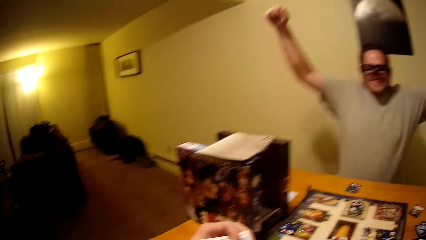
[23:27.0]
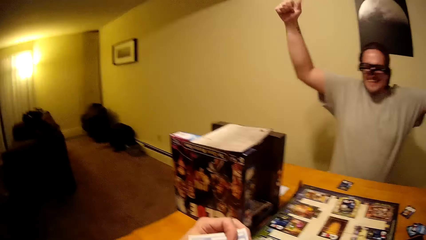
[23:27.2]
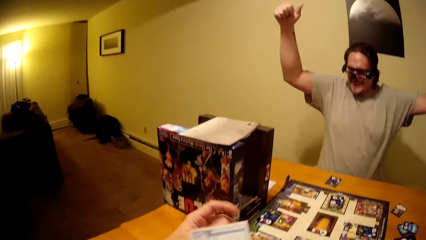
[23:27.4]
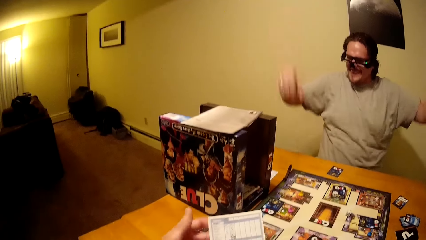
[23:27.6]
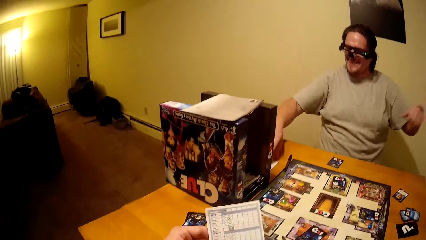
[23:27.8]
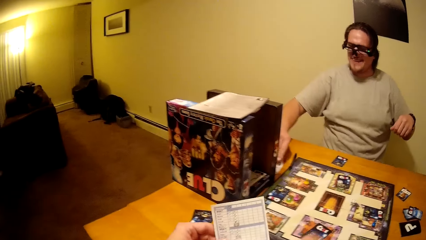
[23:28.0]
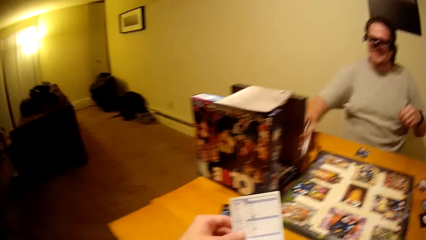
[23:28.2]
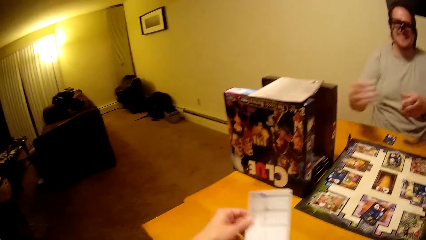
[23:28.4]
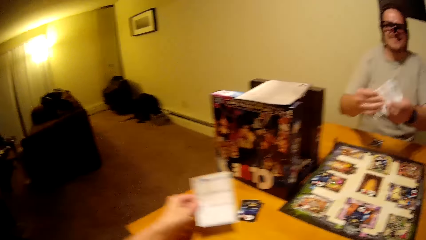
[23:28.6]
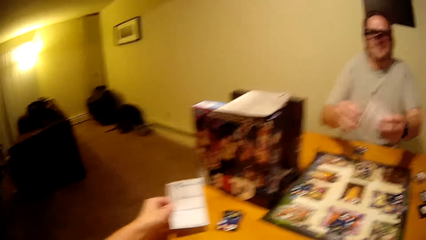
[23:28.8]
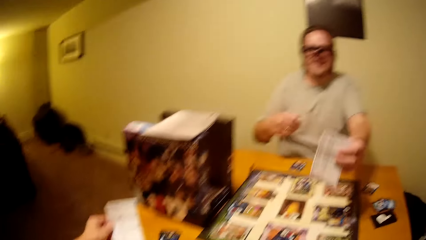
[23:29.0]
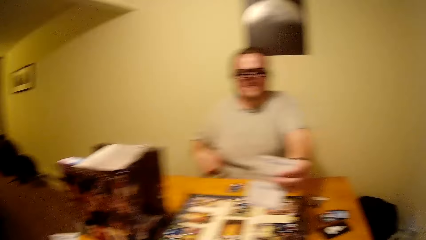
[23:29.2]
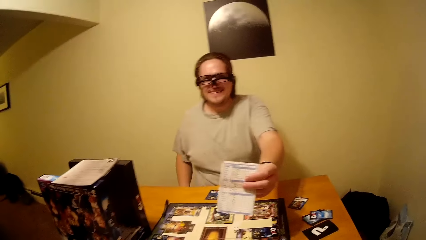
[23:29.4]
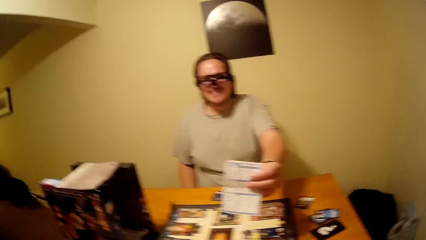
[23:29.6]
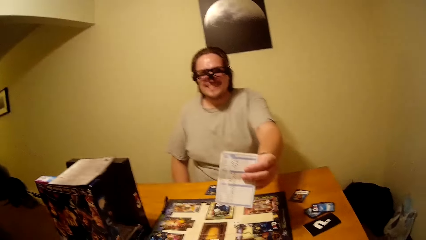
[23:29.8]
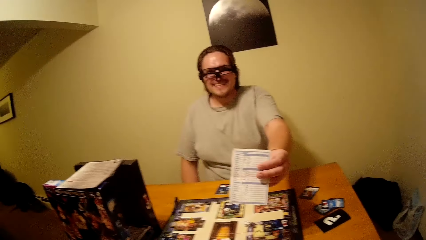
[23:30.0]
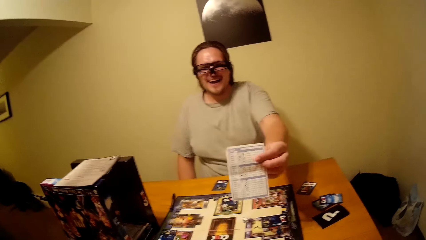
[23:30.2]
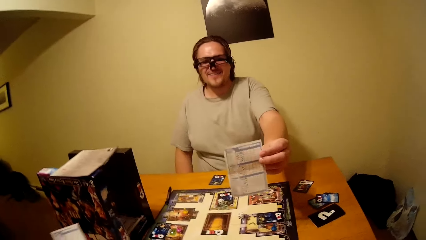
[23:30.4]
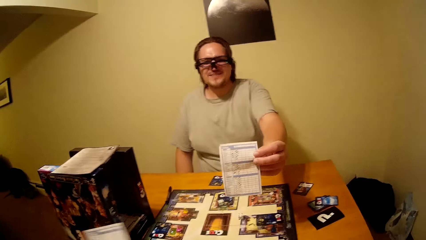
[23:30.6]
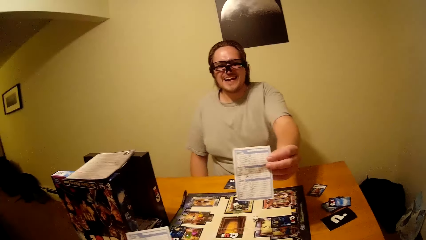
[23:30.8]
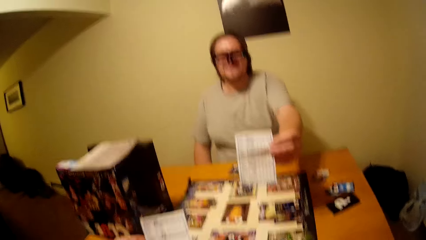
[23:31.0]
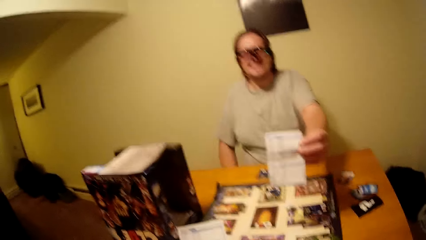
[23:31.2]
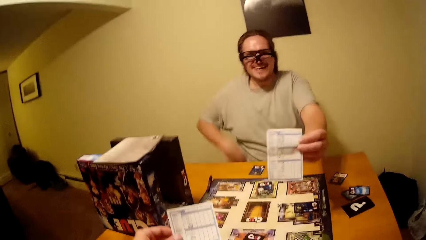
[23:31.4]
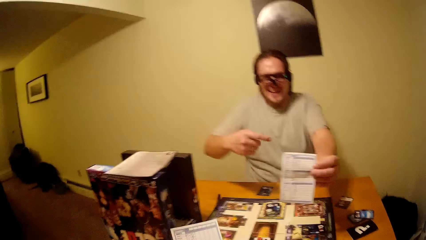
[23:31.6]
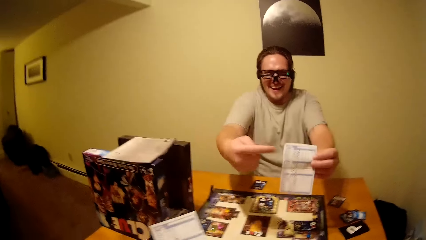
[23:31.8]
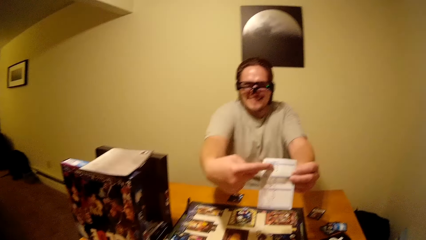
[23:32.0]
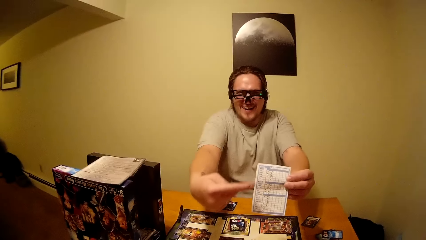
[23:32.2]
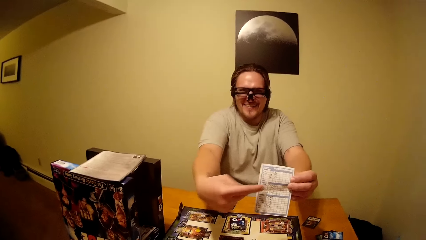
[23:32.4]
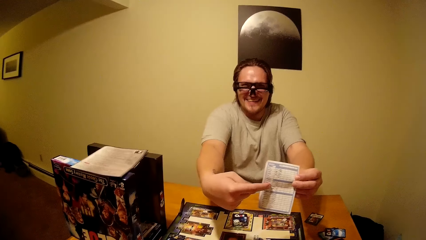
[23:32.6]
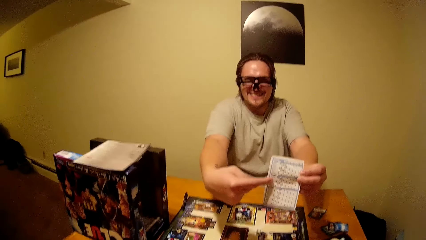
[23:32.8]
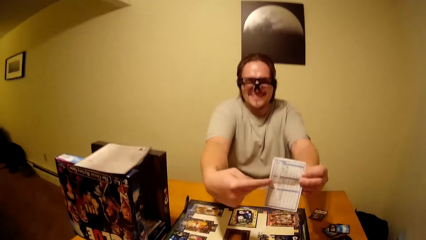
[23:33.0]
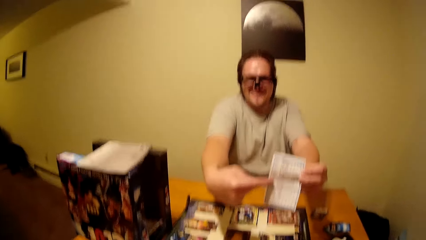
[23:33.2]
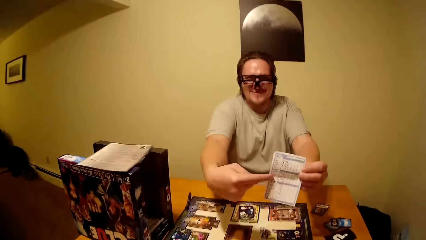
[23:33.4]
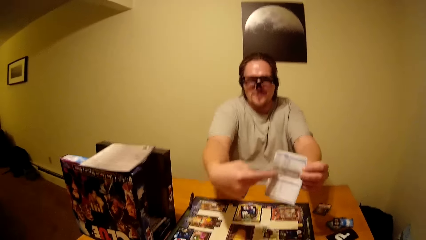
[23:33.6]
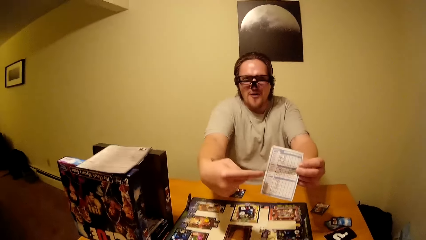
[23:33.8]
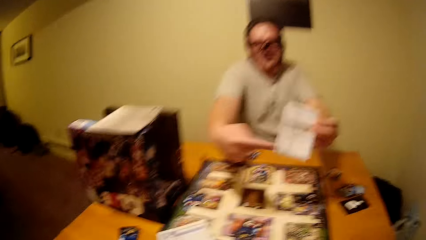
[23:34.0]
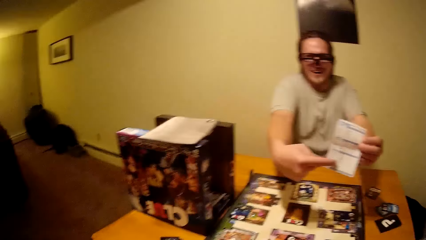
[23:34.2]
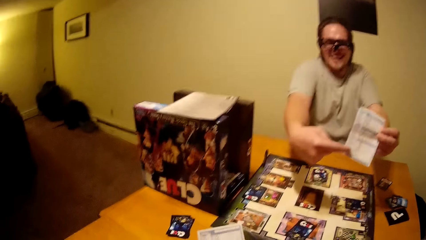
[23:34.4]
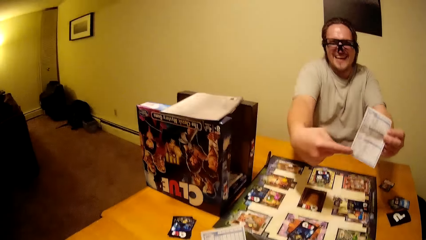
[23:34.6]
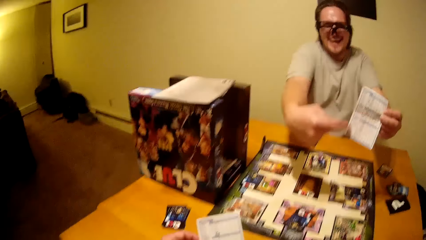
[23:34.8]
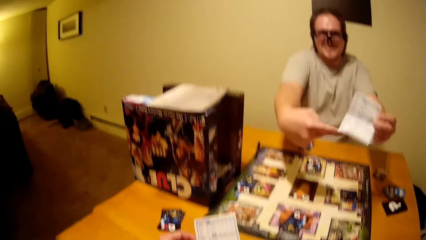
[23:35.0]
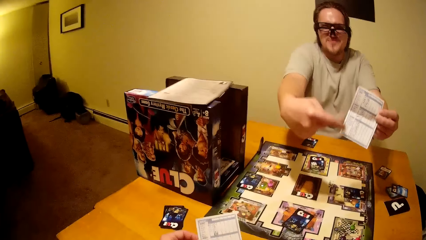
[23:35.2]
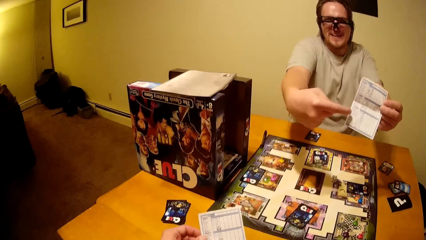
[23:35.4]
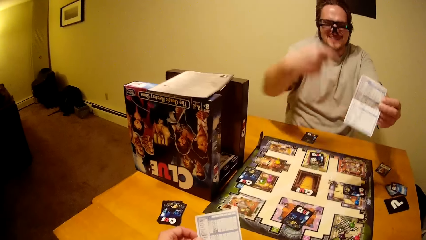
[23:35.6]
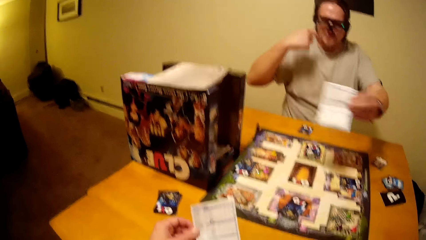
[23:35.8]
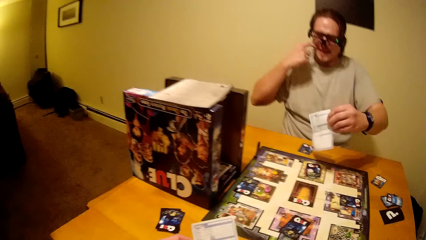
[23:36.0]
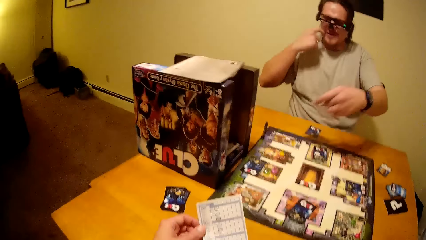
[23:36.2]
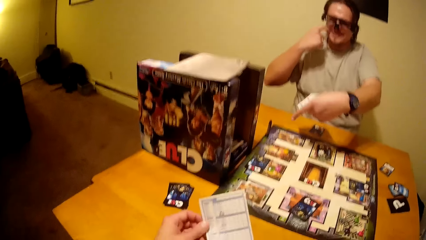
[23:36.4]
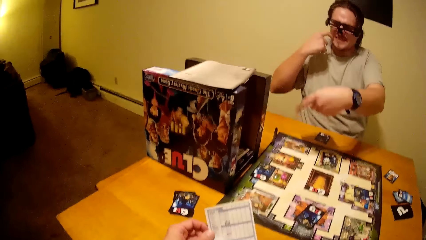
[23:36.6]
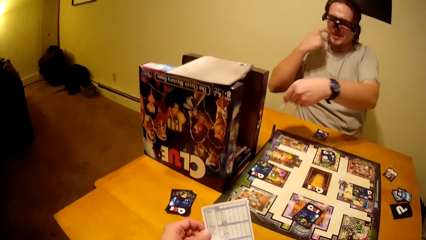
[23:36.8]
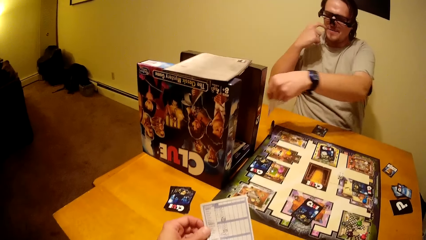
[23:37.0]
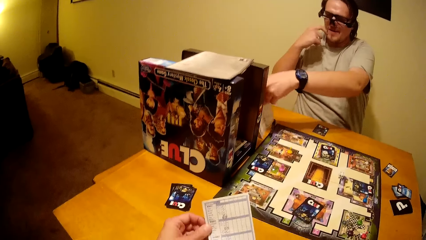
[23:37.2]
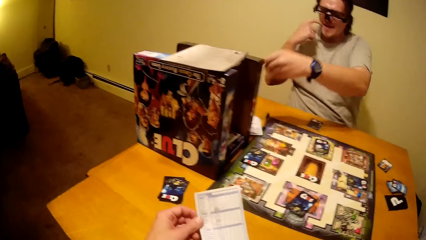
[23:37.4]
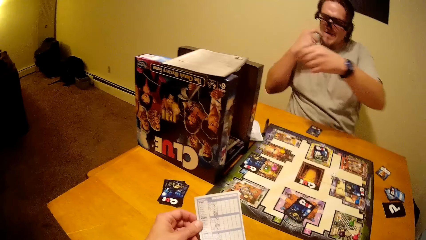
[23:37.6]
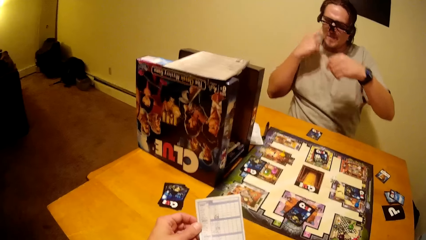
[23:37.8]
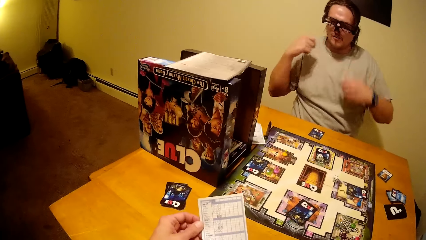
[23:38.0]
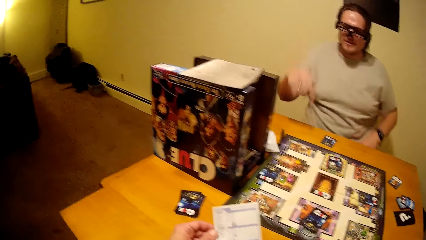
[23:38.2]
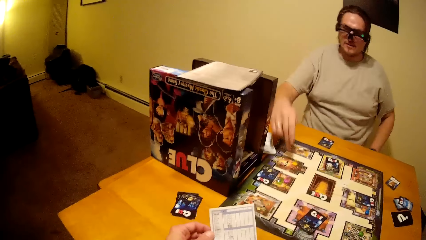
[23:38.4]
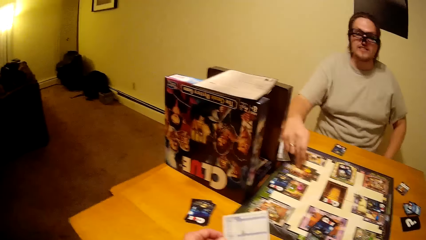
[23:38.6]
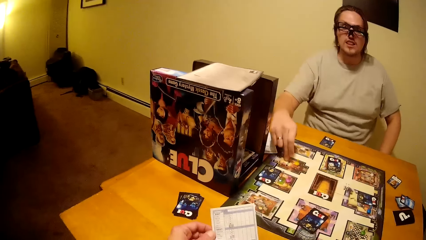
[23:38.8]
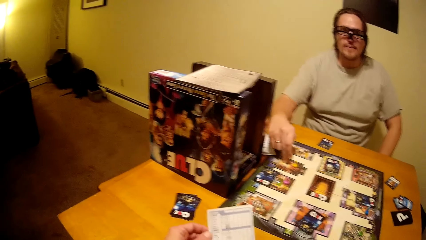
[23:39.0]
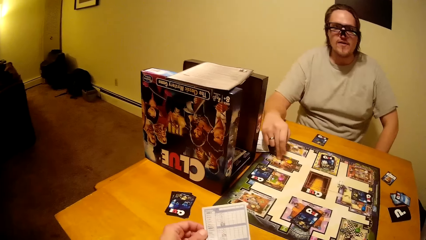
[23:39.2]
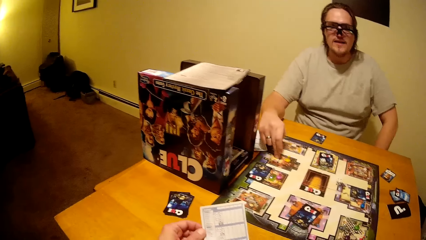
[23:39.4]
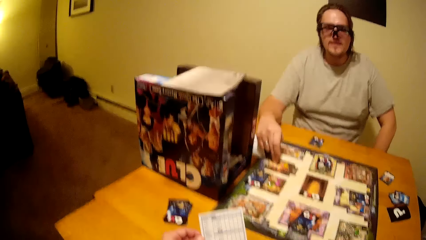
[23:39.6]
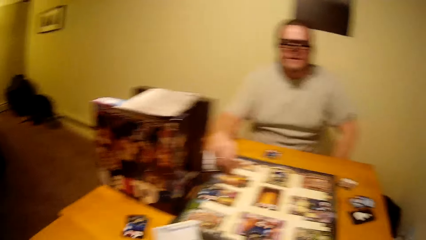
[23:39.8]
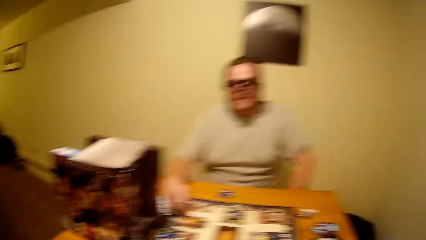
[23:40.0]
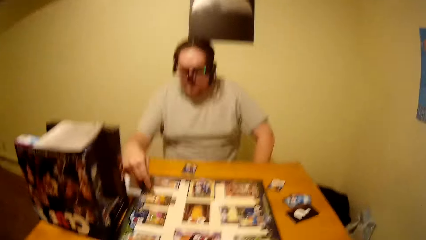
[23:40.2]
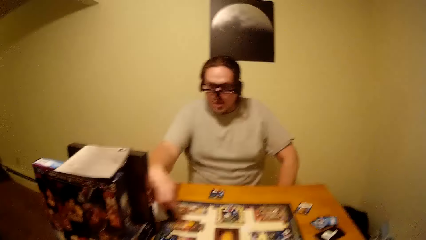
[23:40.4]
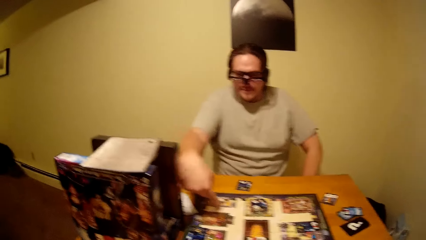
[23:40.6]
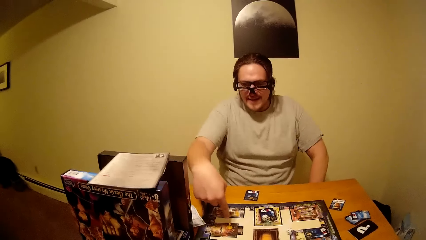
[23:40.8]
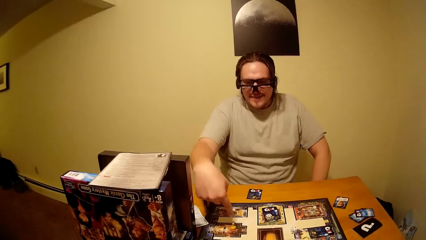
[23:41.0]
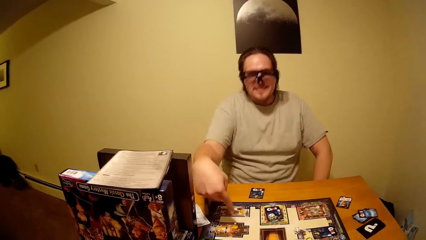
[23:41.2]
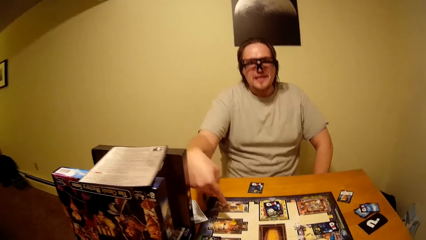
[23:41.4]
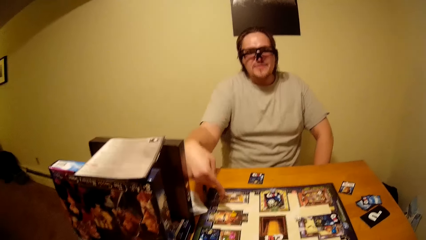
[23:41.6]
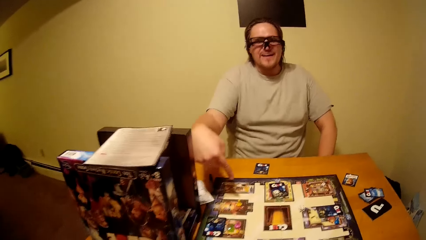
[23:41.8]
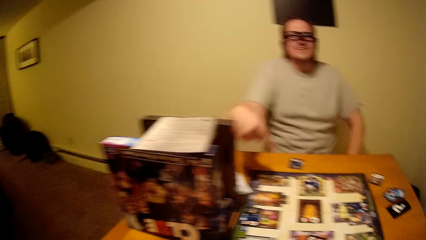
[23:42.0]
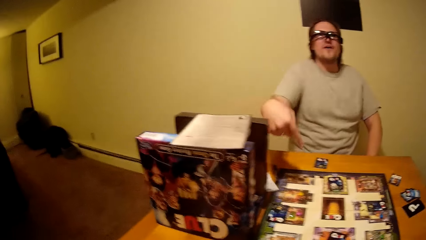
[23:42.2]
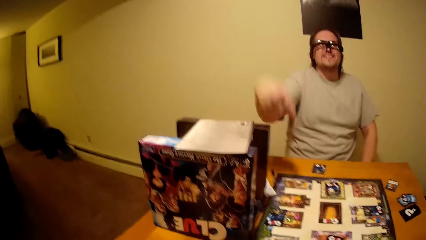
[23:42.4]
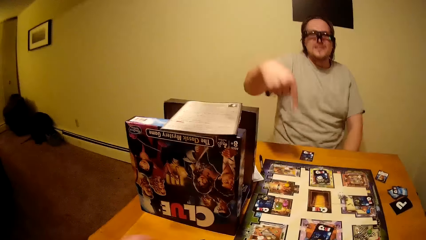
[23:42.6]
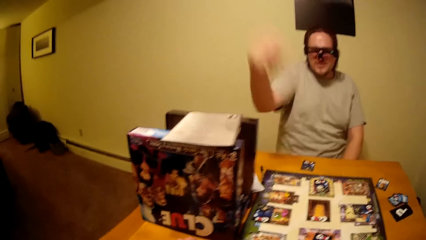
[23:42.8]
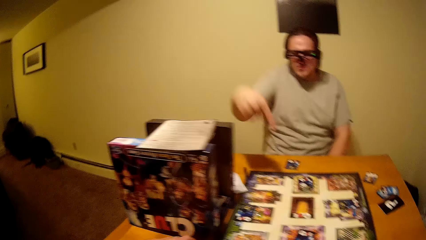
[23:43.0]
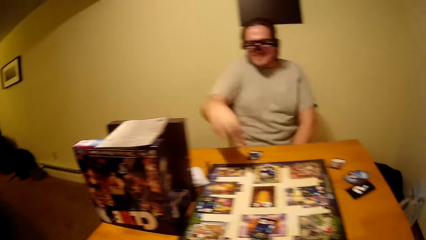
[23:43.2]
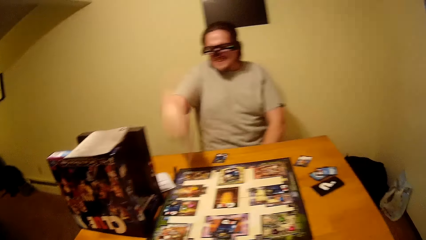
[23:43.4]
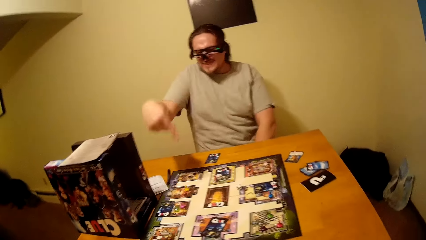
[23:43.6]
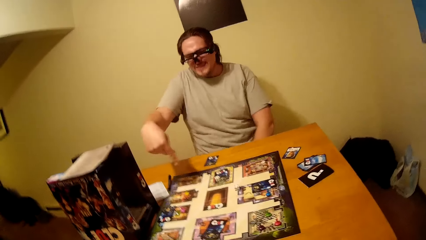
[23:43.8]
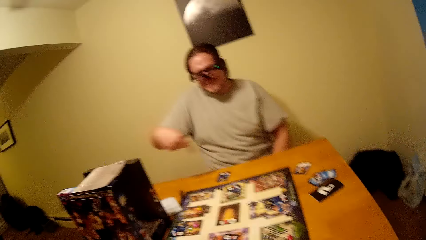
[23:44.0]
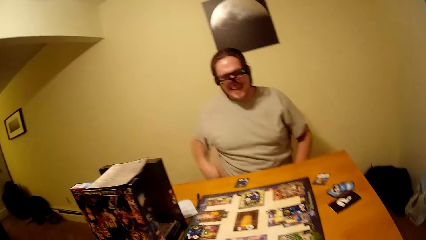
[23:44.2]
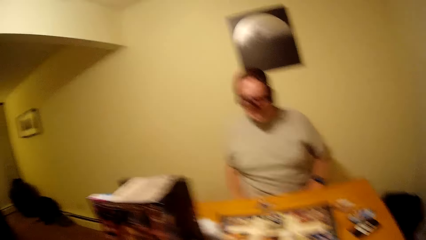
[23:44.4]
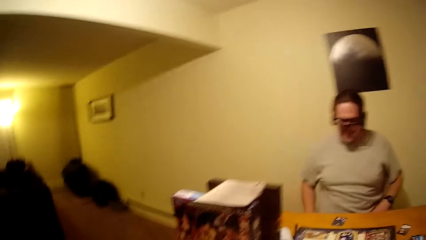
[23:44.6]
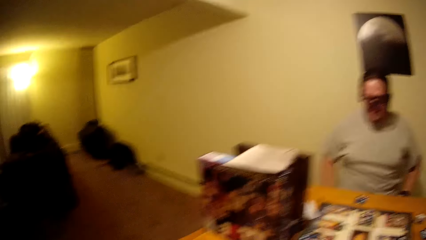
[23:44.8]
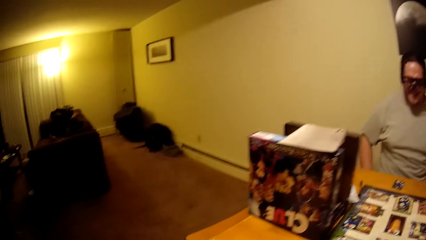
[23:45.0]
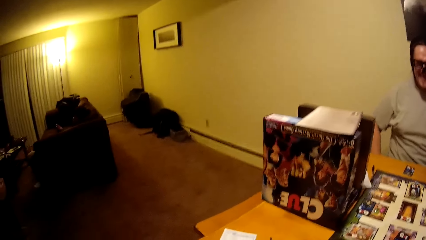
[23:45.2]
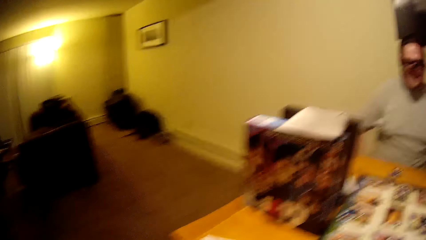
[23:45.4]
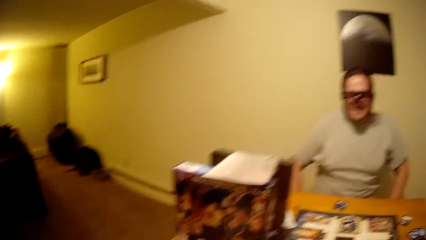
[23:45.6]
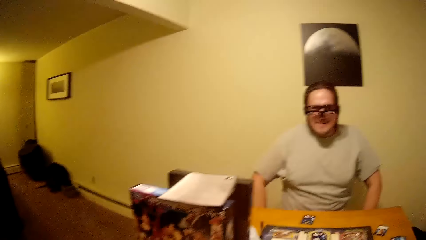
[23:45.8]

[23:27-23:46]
A man raises hands. The camera wearer holds a piece of paper on his left hand. The man holds a paper and shows the camera wearer the piece of paper. The man interacts with the camera wearer. The man puts down the piece of paper on the table. The man interacts with the camera wearer and points at the board game card with his right hand.
